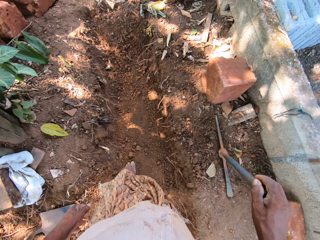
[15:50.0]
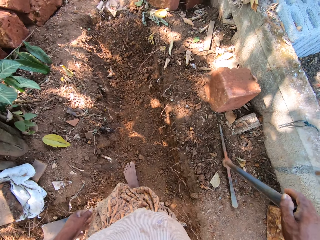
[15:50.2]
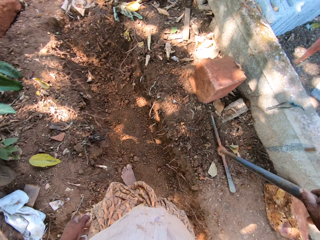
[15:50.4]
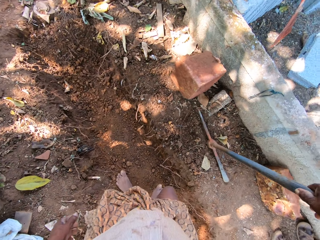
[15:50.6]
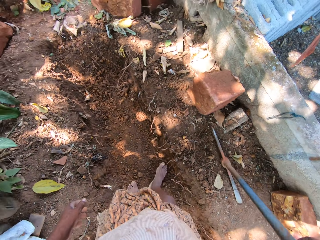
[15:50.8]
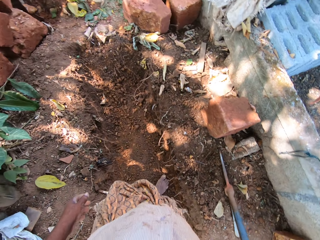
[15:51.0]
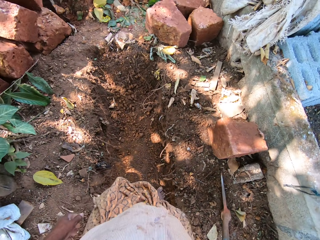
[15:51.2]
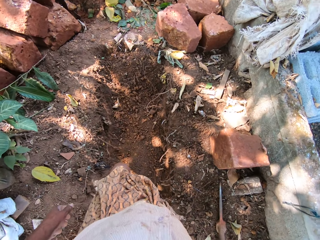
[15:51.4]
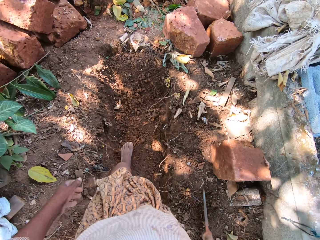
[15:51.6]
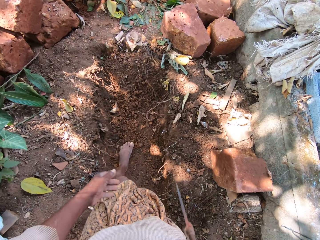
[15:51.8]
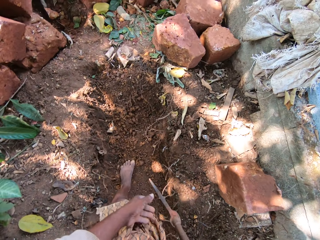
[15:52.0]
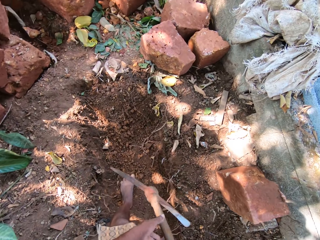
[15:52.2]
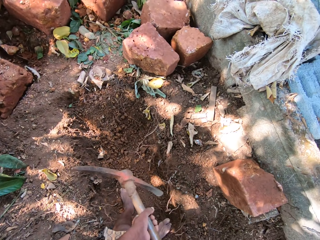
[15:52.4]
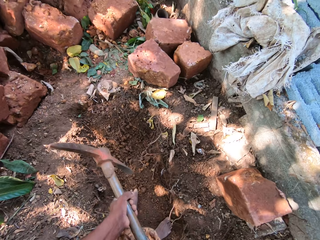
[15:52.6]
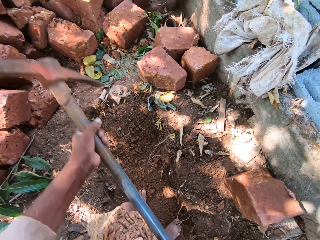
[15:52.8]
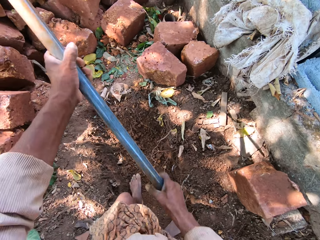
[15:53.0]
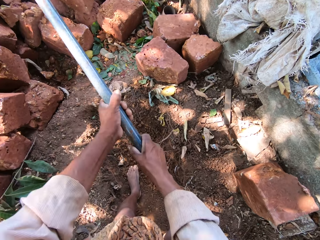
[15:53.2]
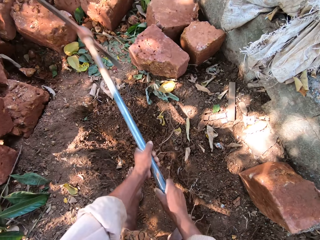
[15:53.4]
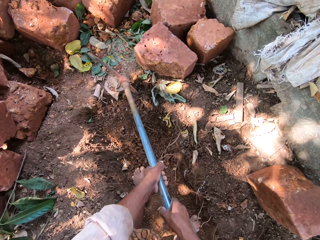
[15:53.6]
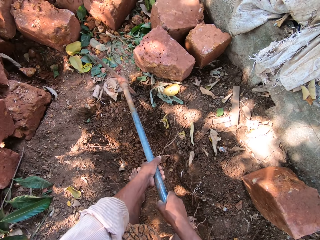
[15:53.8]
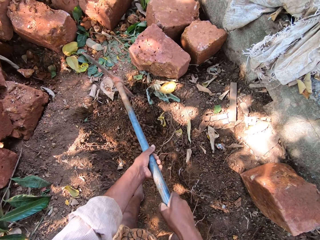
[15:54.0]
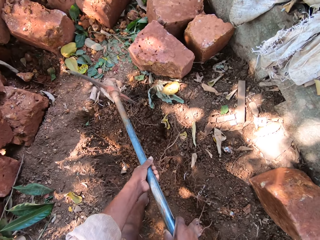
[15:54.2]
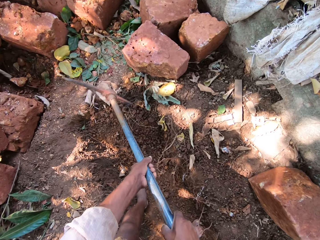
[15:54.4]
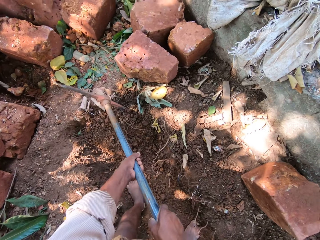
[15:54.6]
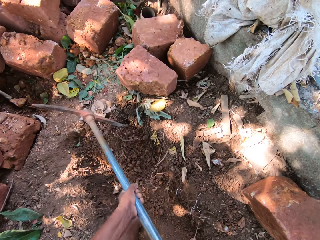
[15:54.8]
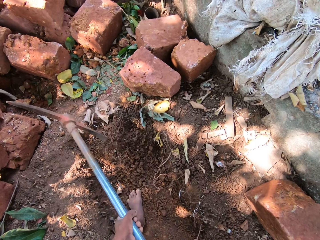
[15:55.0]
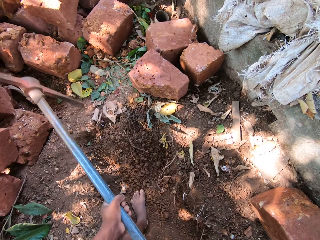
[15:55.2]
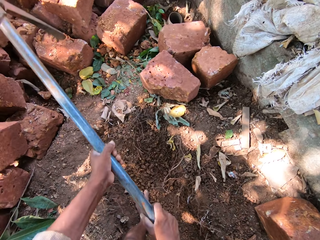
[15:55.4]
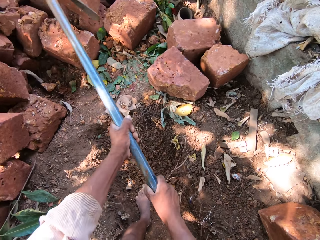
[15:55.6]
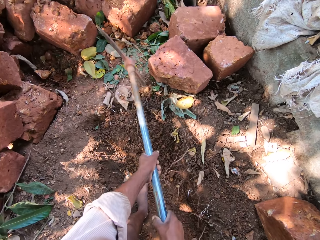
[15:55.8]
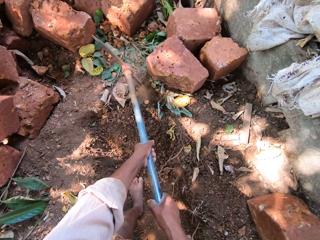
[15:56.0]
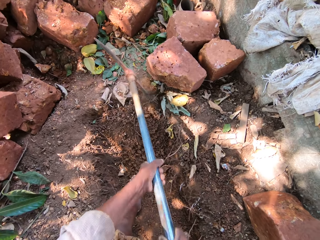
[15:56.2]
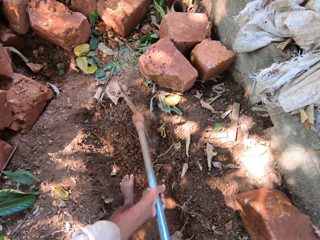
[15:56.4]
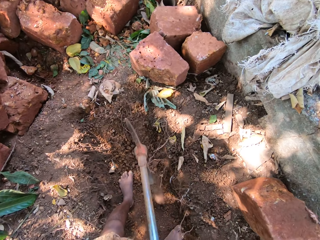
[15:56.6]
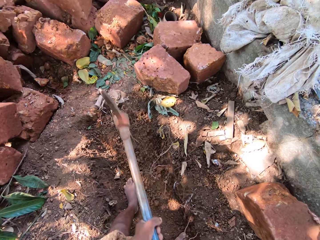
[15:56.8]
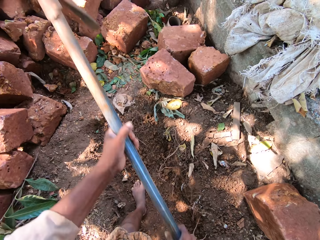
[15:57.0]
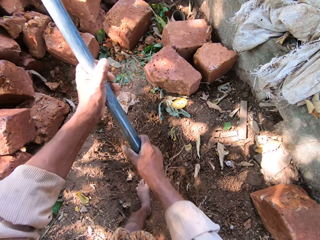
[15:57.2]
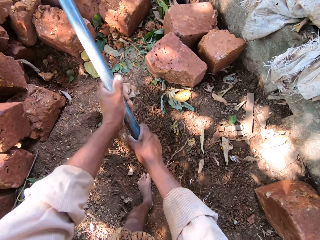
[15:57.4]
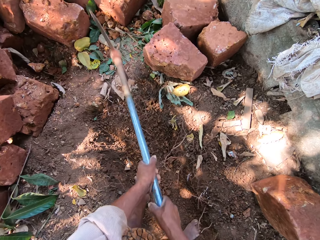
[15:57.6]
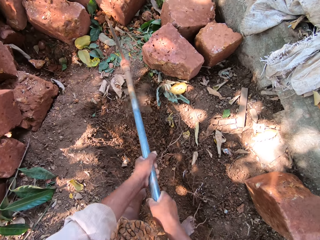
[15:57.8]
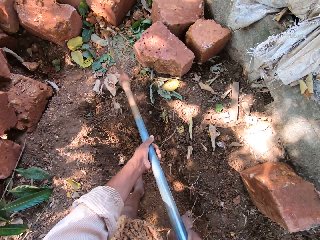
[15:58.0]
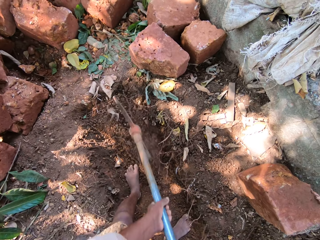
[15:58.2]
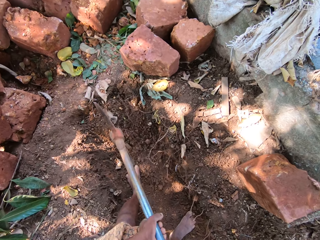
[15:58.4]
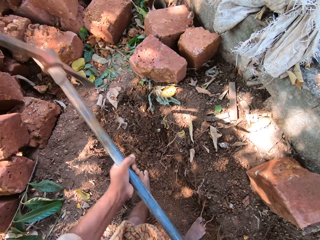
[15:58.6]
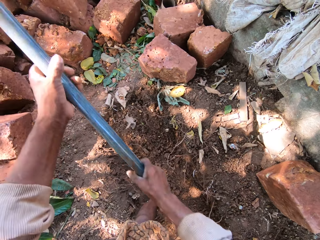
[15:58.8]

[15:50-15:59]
The camera wearer moves around. He holds the hand digger with his hands. He digs the ground with the hand digger in his hands.

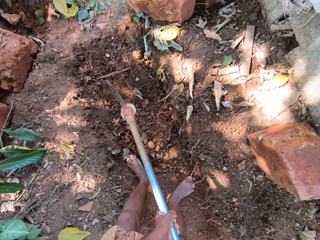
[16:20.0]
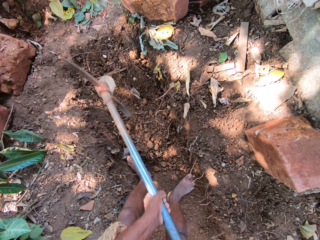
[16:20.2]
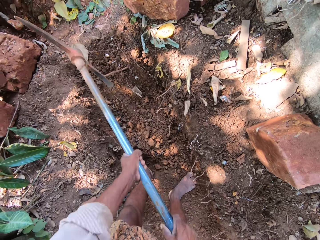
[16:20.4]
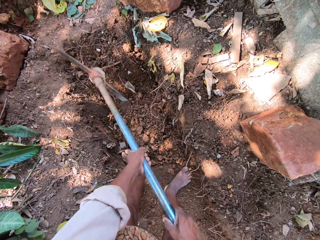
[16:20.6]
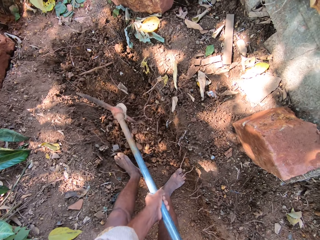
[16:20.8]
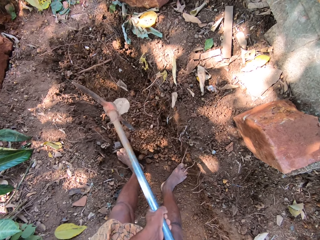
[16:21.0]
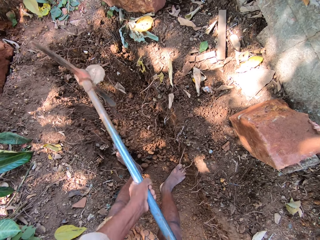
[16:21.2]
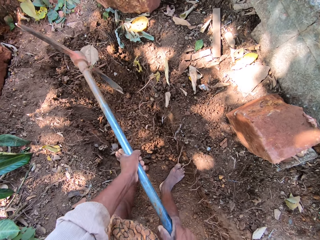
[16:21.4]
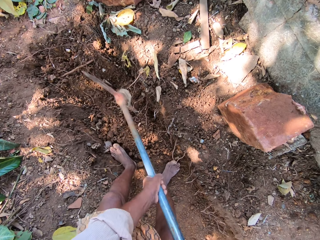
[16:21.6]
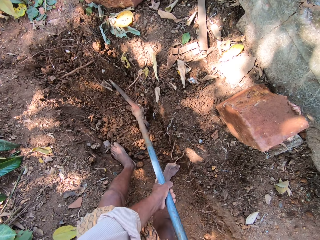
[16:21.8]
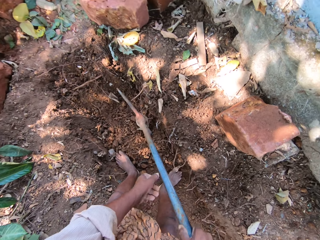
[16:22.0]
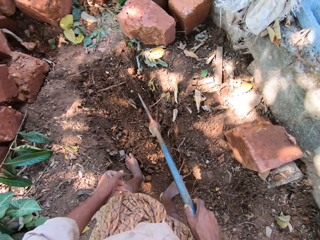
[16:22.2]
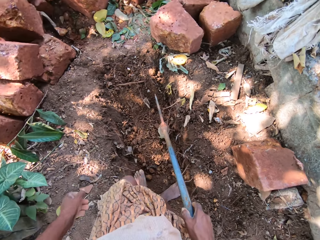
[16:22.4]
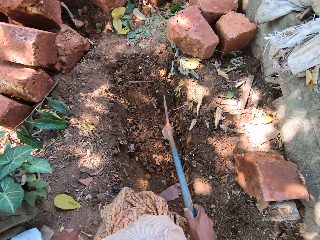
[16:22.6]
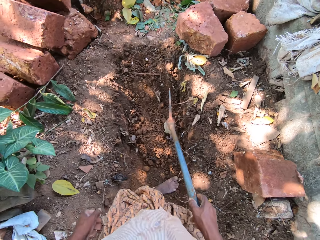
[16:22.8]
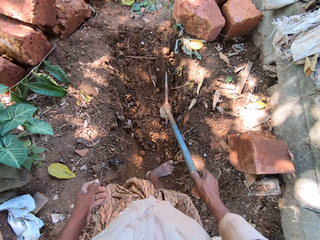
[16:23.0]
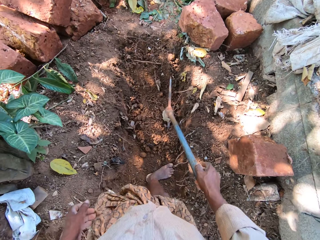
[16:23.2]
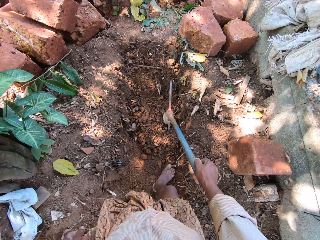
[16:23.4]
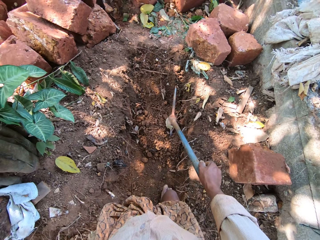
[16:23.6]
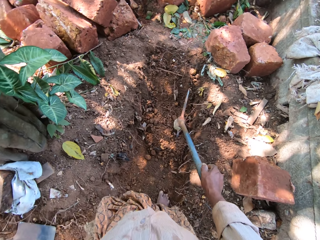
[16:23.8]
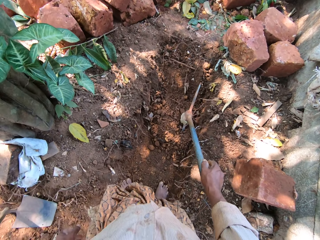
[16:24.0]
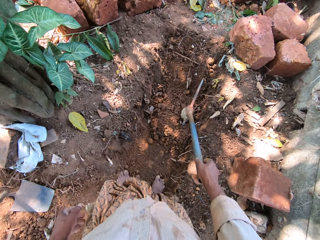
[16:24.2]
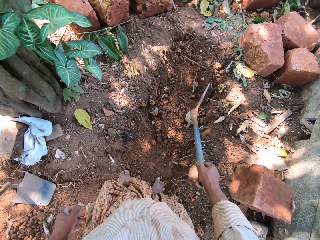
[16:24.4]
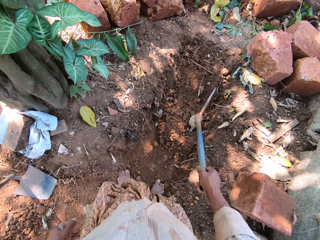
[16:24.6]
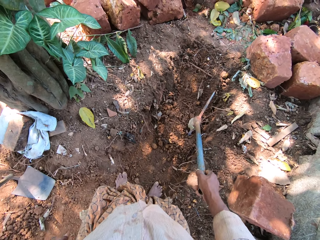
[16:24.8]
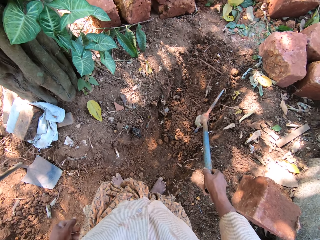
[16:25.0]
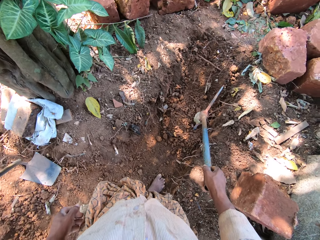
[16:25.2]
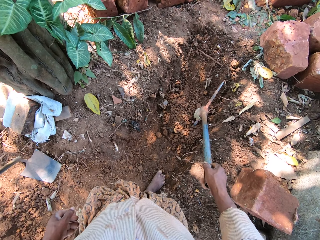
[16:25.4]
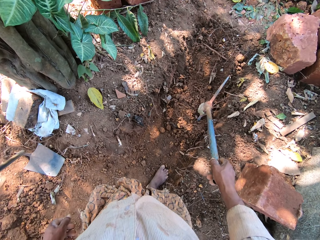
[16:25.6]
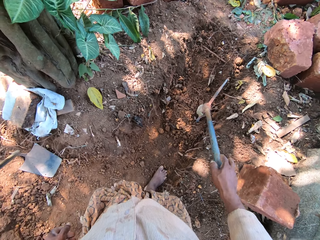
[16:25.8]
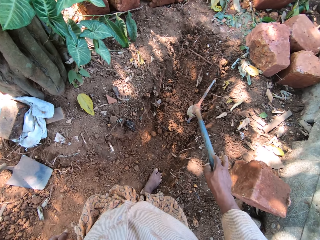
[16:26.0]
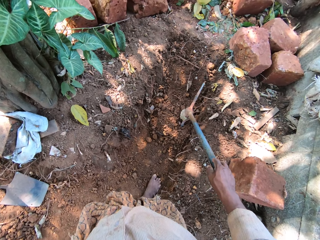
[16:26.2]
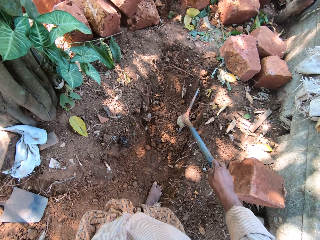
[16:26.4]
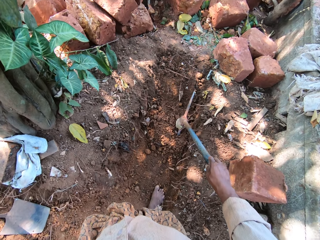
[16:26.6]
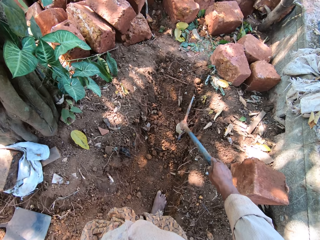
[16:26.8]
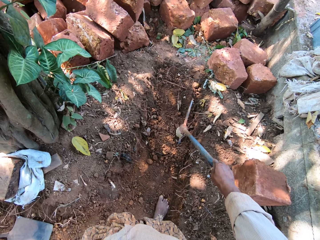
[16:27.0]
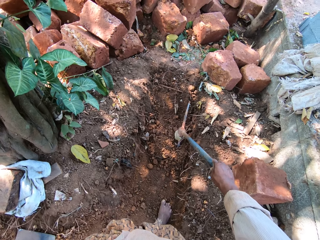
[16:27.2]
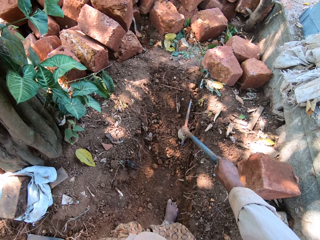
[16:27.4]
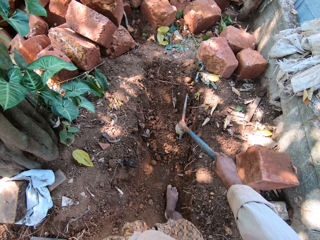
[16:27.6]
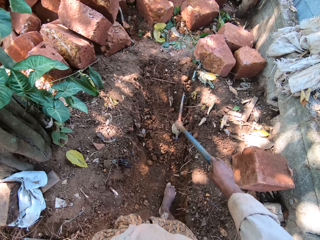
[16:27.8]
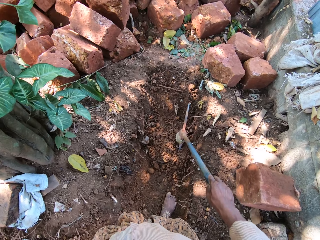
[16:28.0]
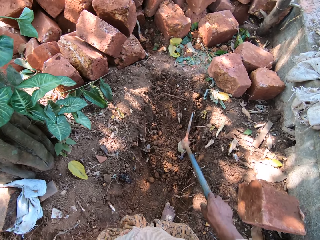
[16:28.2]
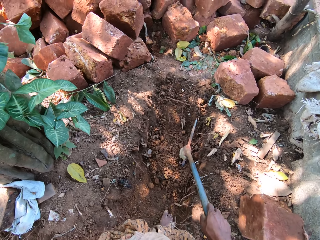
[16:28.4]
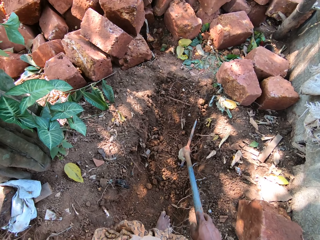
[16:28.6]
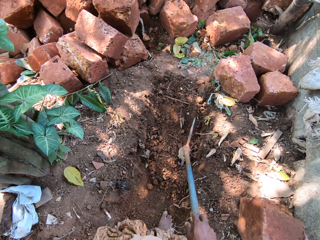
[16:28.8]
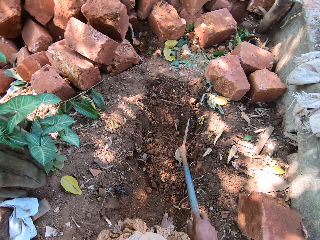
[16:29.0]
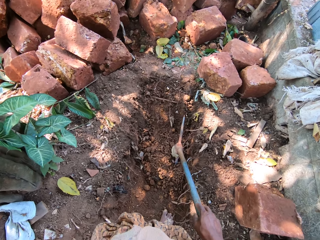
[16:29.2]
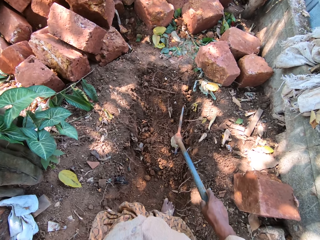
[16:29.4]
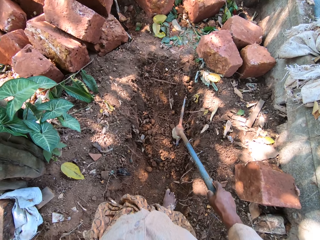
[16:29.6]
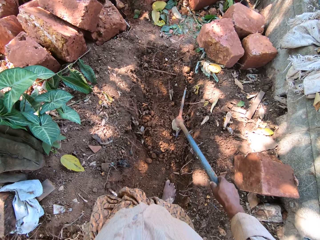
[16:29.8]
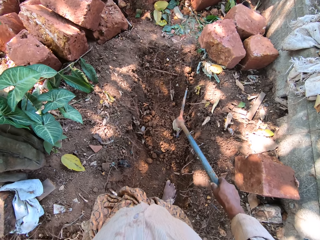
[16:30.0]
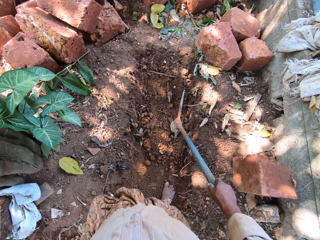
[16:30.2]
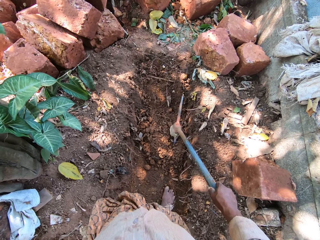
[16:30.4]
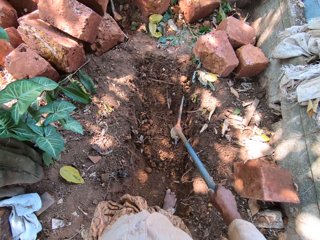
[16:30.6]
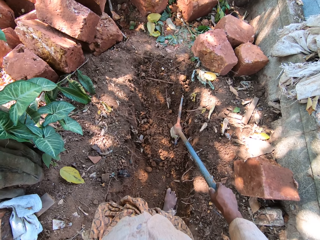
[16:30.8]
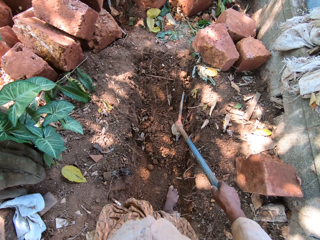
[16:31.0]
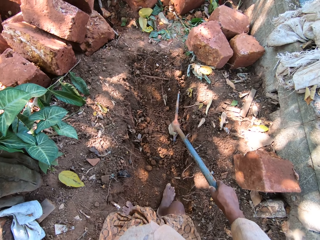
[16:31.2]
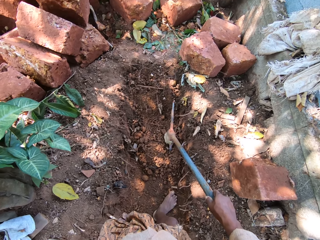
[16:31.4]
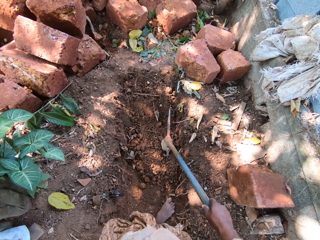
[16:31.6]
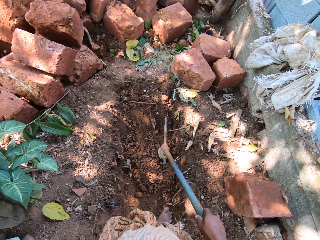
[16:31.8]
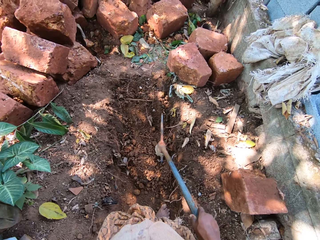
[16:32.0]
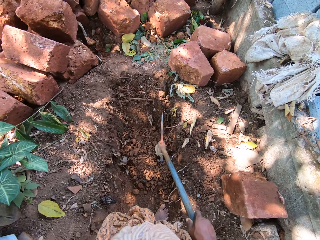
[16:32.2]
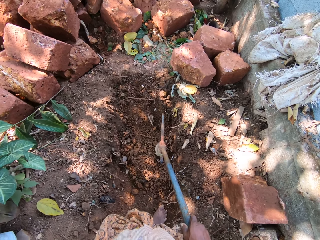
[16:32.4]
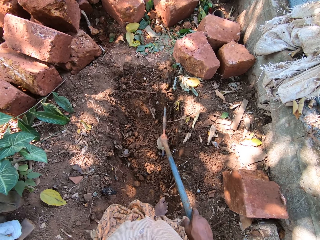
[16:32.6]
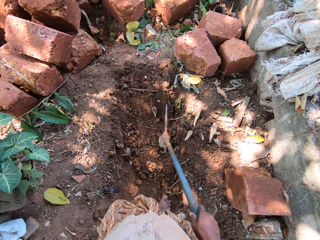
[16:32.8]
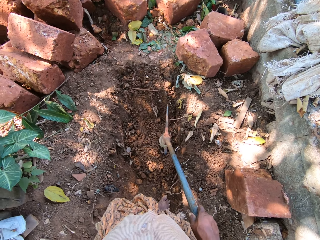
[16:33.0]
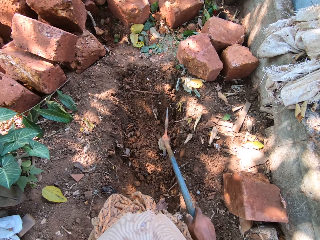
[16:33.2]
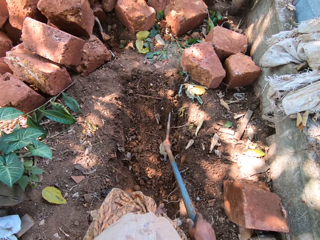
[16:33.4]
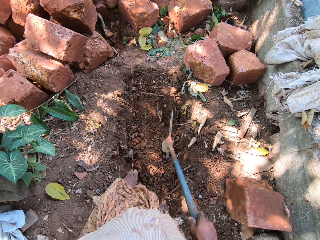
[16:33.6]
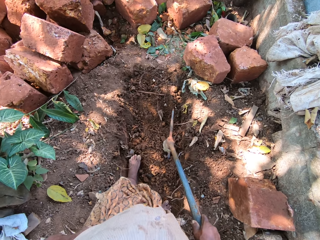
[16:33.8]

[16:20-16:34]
The camera wearer holds the hand digger on the ground with his right hand. He looks around.
